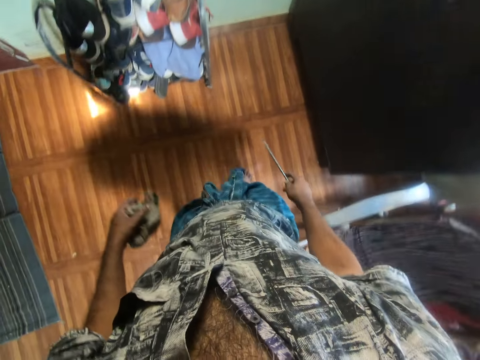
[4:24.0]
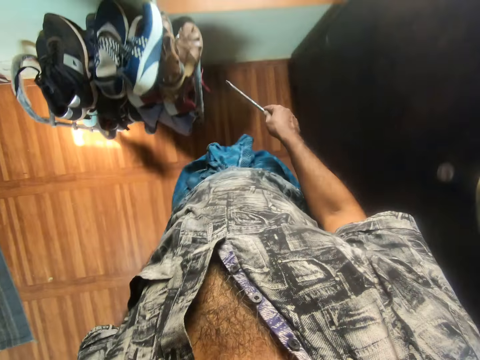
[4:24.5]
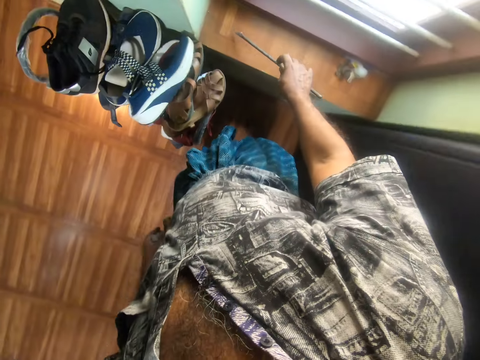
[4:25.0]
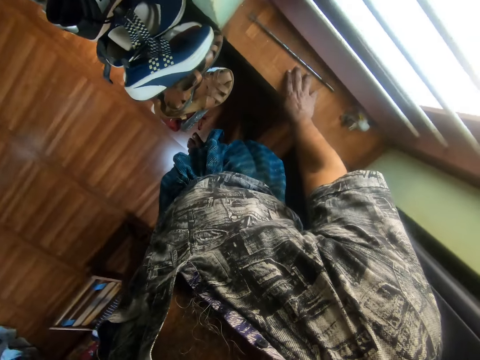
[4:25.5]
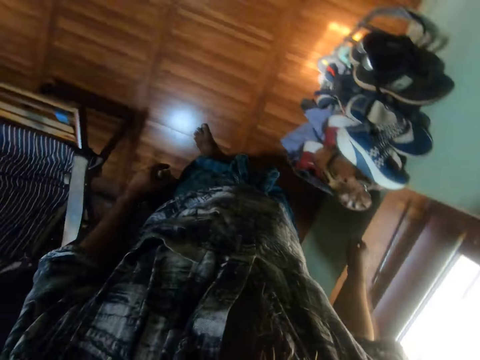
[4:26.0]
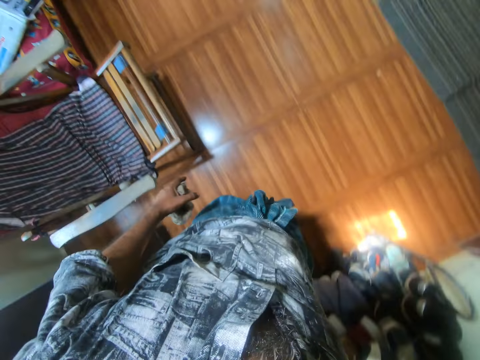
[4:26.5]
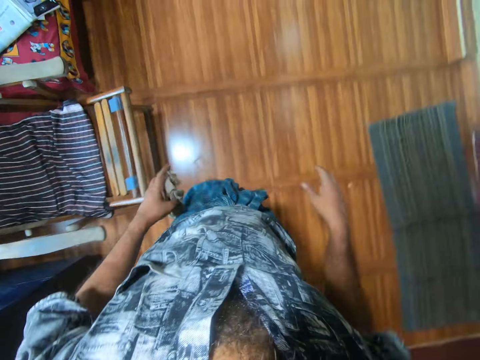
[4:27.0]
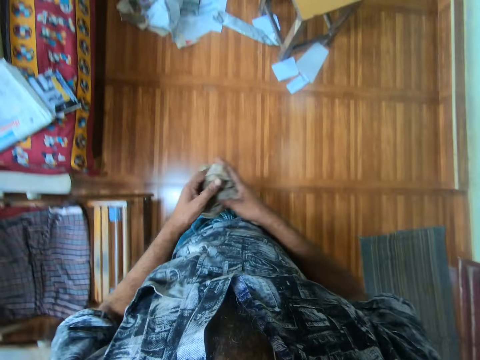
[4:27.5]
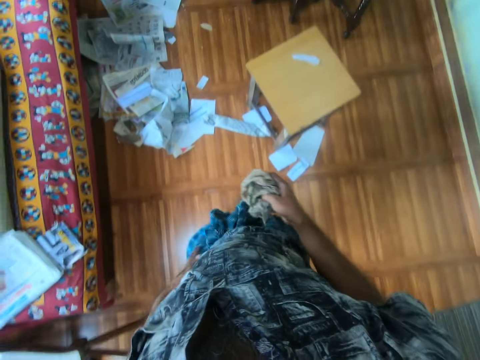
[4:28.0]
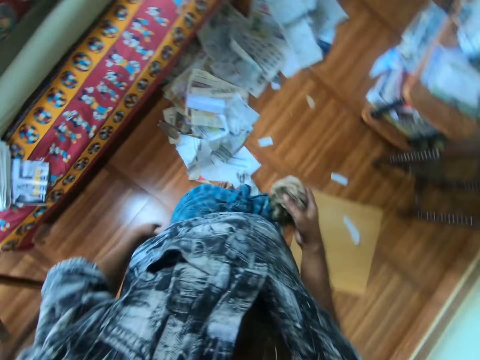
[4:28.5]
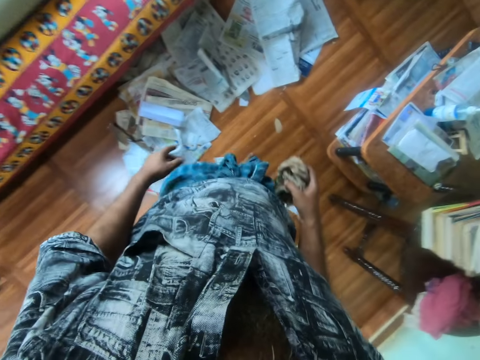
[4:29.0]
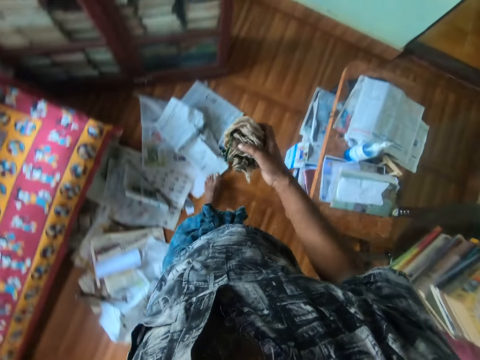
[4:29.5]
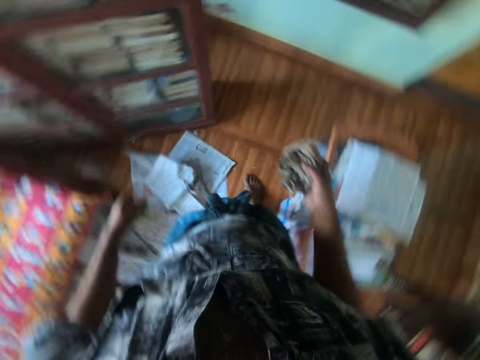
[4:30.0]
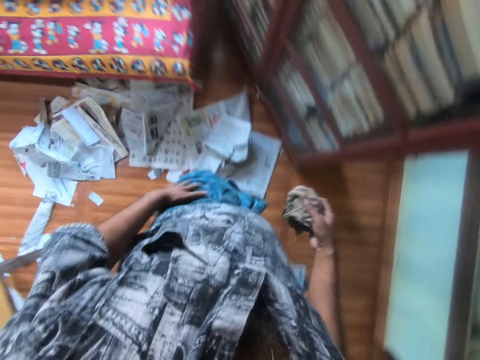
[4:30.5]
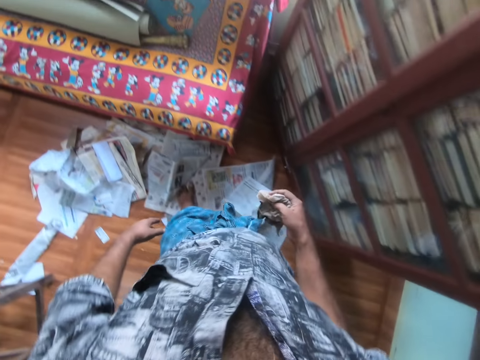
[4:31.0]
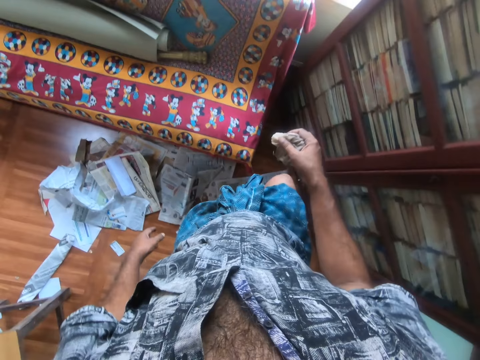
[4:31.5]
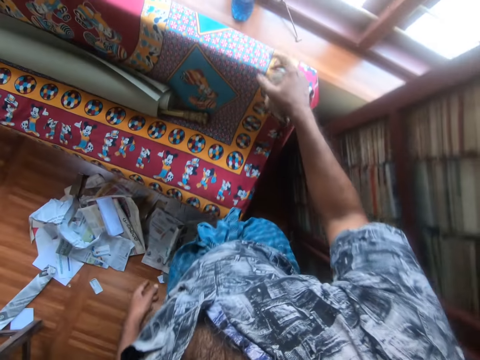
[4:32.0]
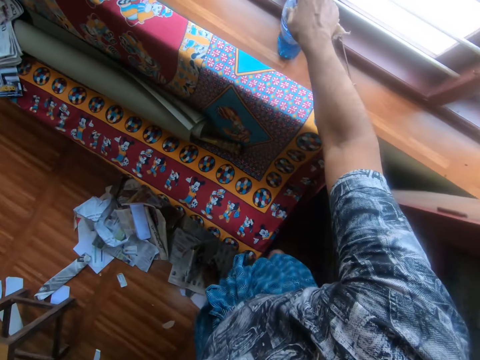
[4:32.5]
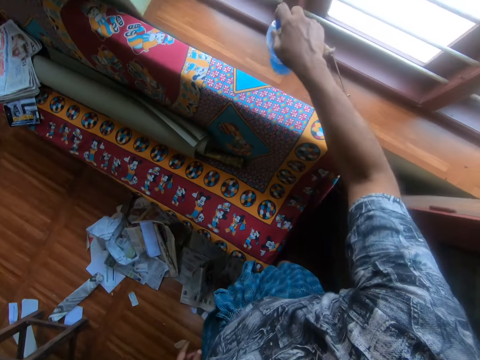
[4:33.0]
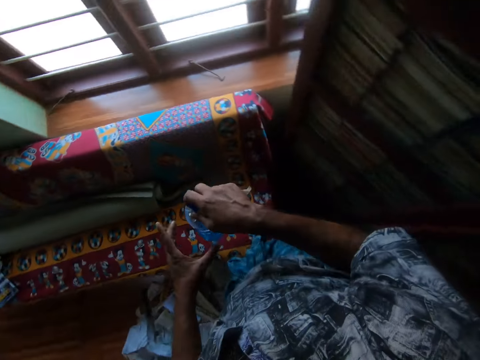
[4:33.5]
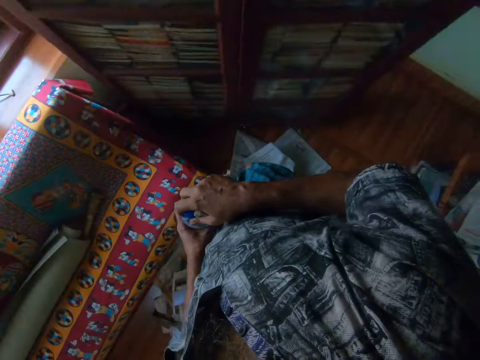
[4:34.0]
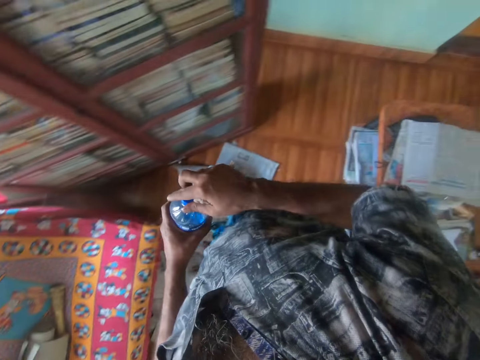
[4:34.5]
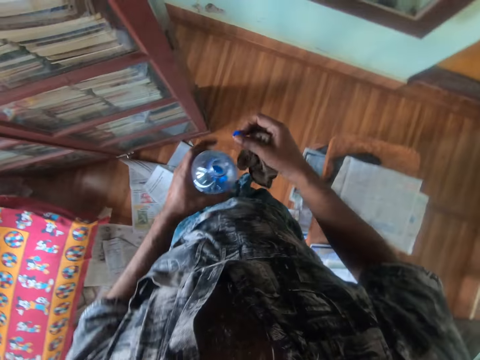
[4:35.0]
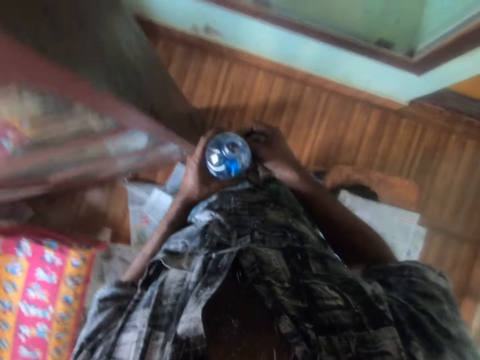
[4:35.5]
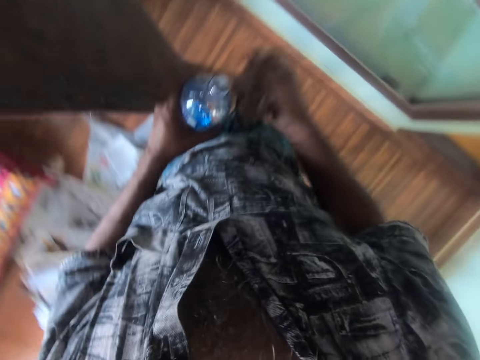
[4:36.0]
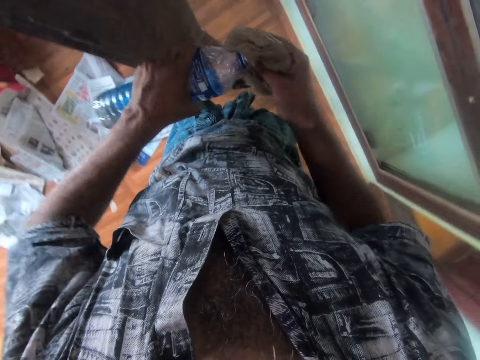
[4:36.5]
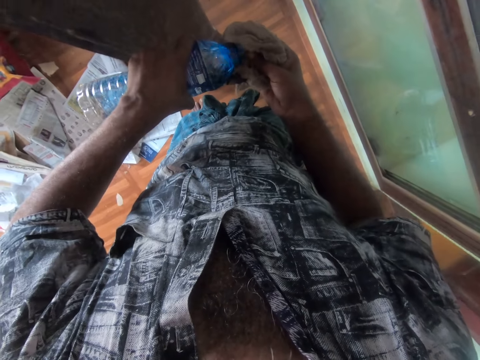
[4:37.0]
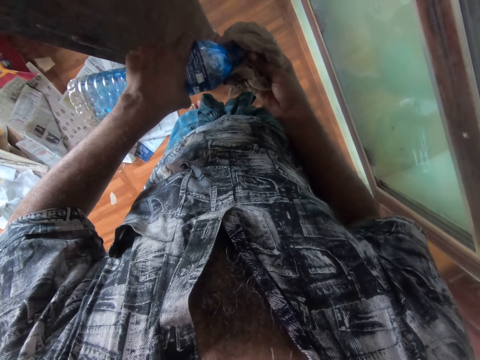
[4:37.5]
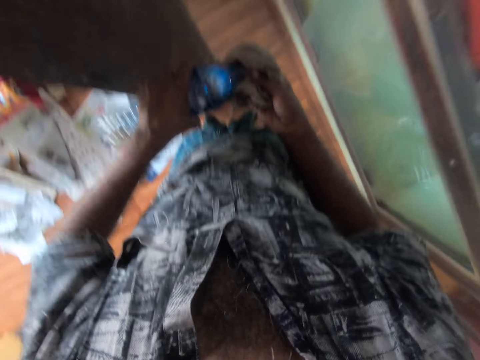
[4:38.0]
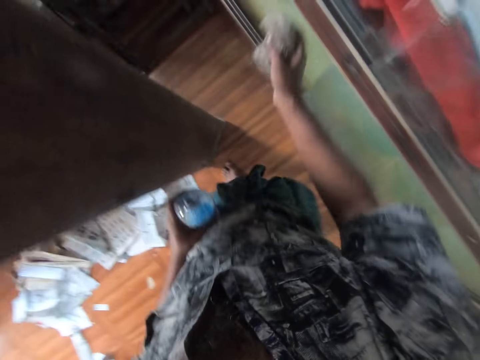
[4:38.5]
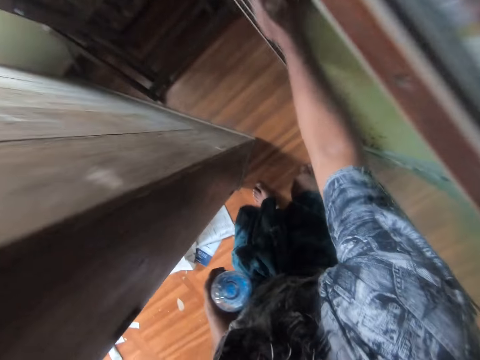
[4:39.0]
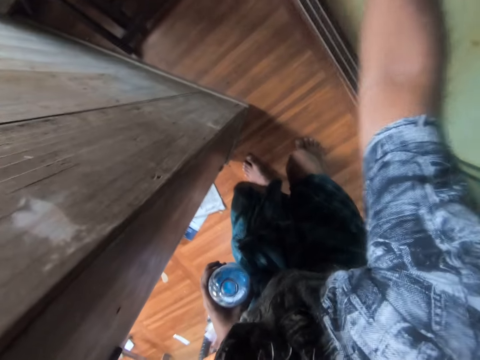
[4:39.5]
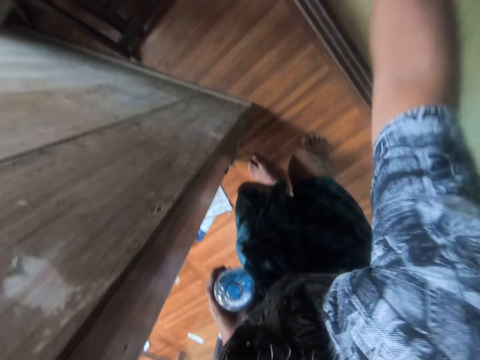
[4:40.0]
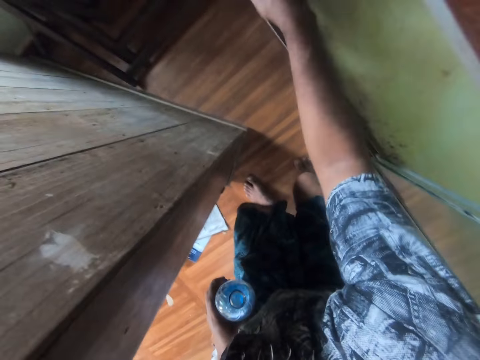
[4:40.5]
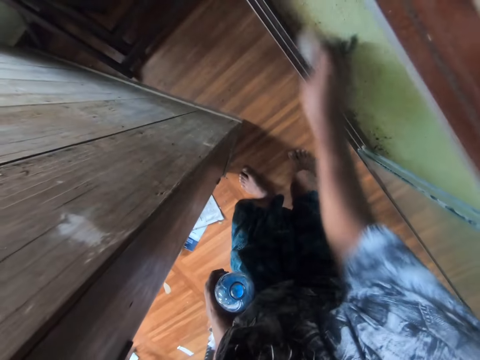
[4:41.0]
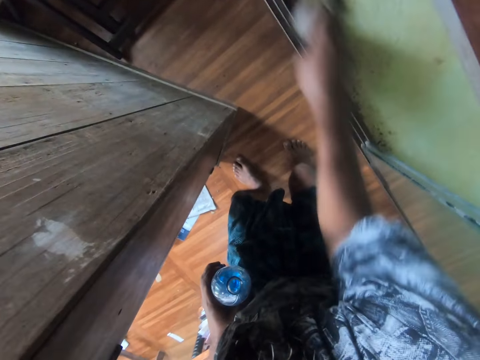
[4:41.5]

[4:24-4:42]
The camera wearer drops the metal rod on the window sill with his right hand. He passes the rag in his left hand to his right hand. He walks towards a bottle. He picks up the bottle of water from the window sill with his right hand. He passes the bottle of water to his left hand. He removes the bottle cap with his right hand from the bottle of water in his left hand. He passes the bottle cap in his right hand to his left hand. He pours the water in the bottle of water in his left hand on the rag in his right hand. He cleans the shelf with the rag in his right hand. He wipes the books with a hand towel.

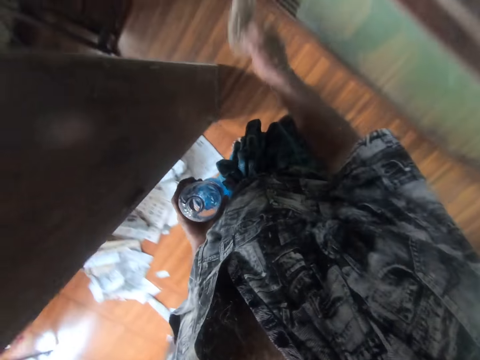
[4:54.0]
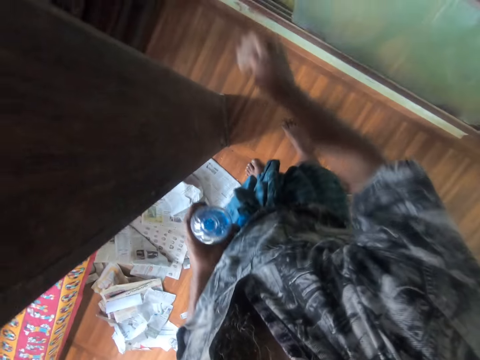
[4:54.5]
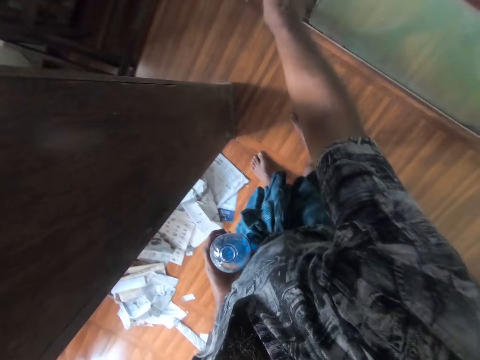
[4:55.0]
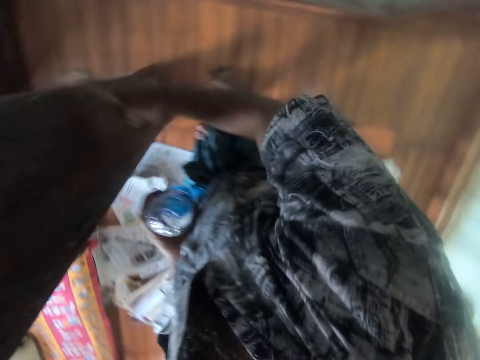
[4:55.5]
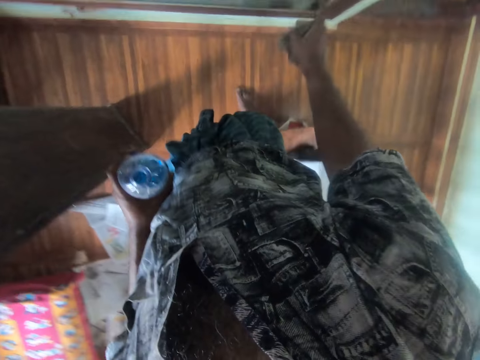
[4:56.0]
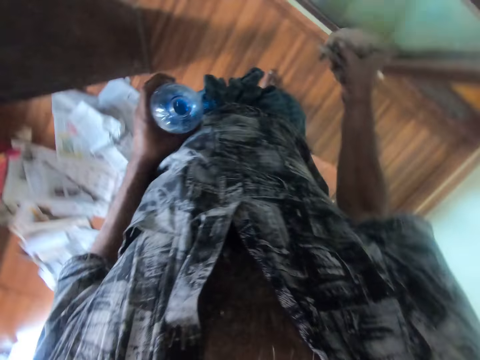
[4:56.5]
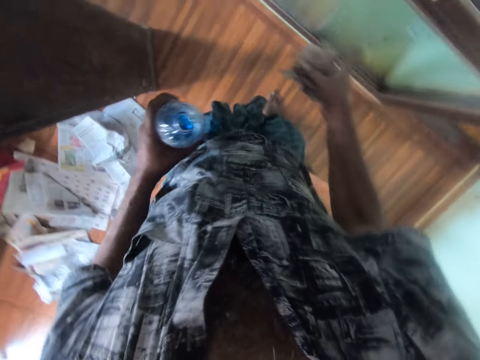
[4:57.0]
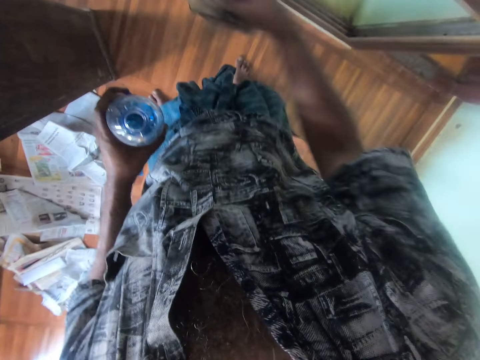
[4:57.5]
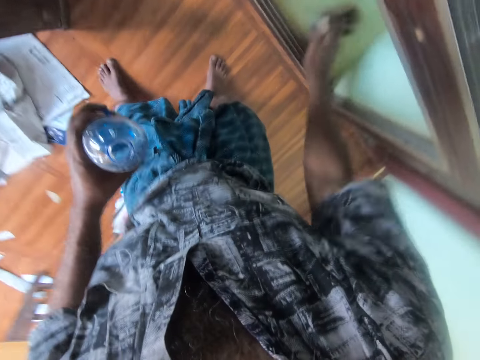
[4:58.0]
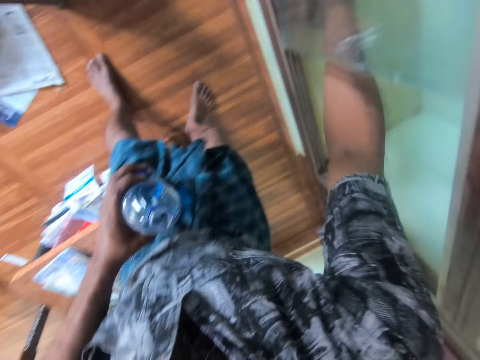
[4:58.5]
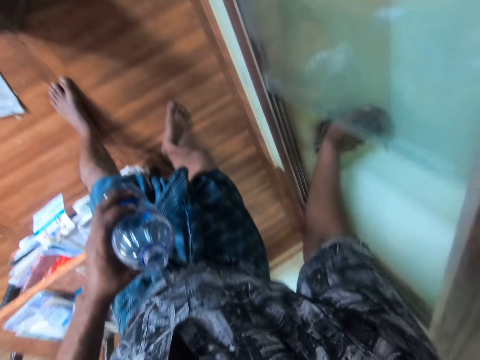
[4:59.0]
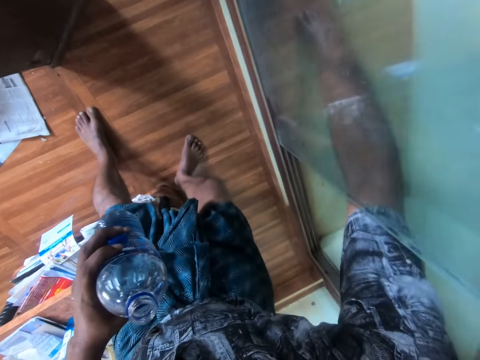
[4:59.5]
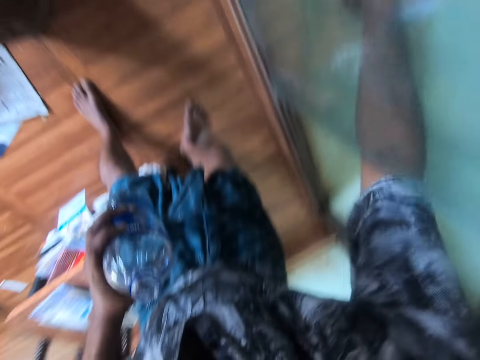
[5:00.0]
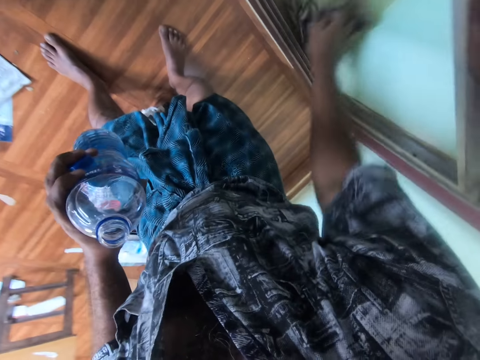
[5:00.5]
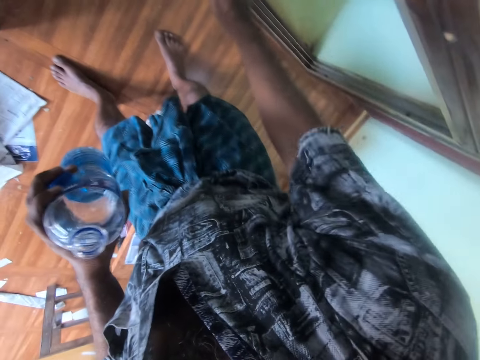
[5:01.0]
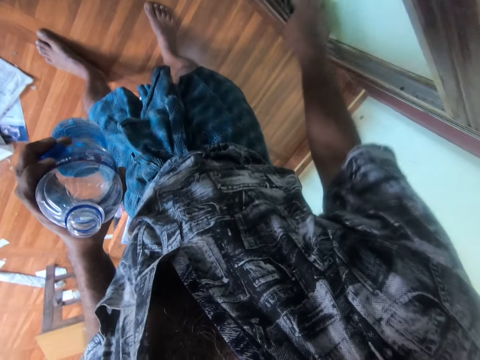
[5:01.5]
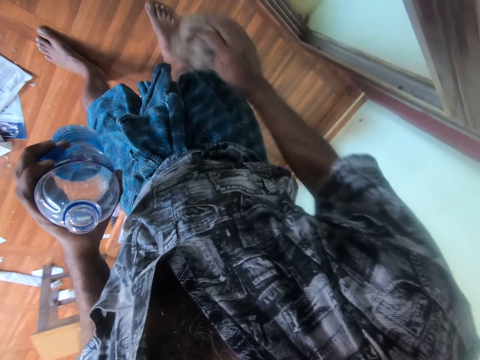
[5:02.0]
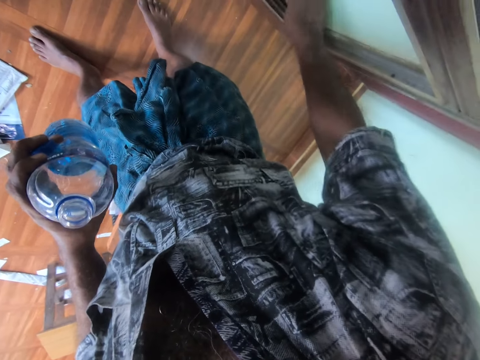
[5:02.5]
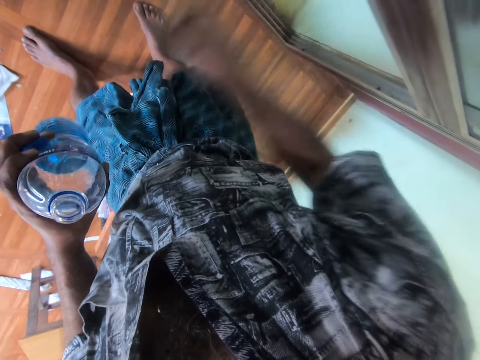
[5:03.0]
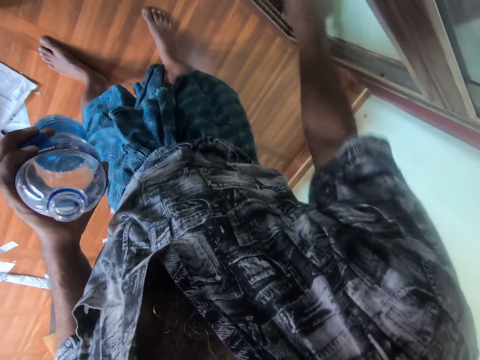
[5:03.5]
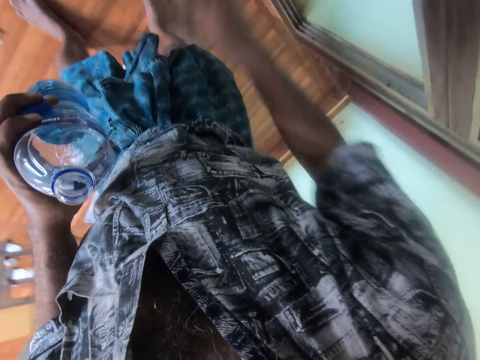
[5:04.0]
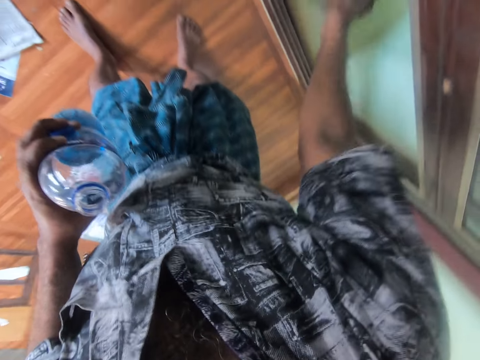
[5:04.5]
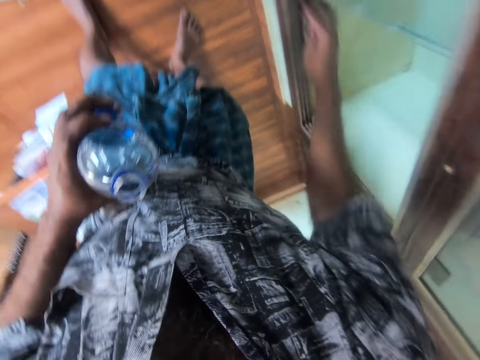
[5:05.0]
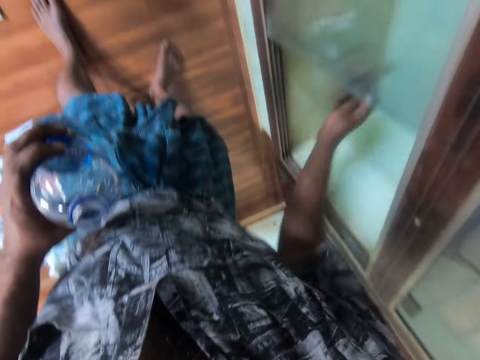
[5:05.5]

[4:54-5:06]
The camera wearer slides a glass in the shelf with his right hand. He cleans the shelf with the rag in his right hand.
